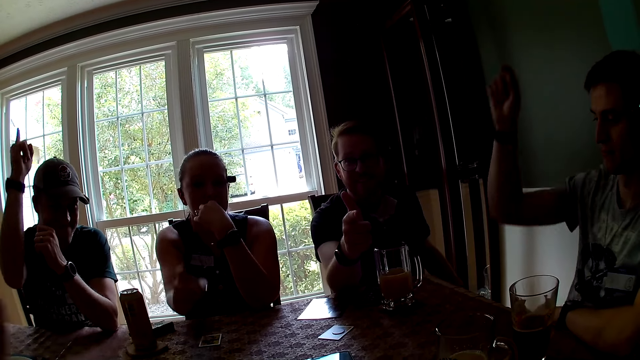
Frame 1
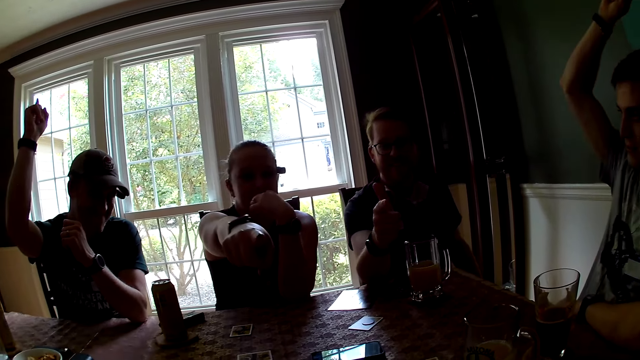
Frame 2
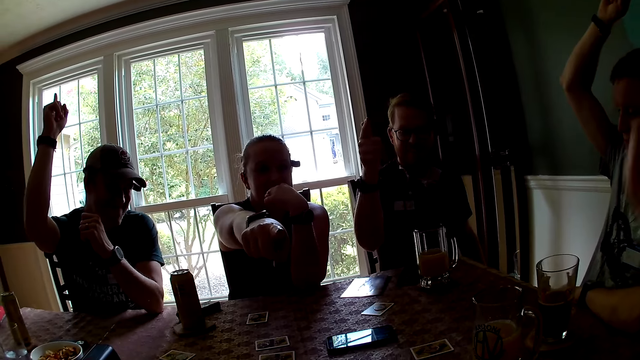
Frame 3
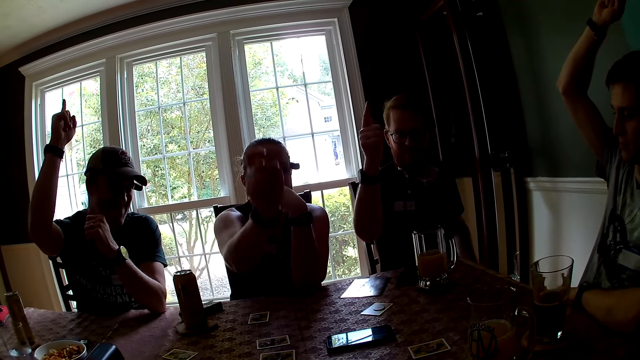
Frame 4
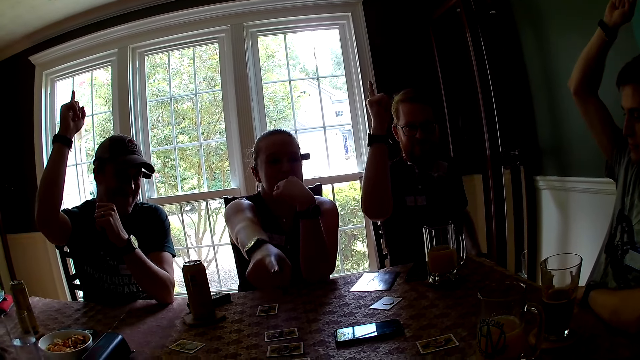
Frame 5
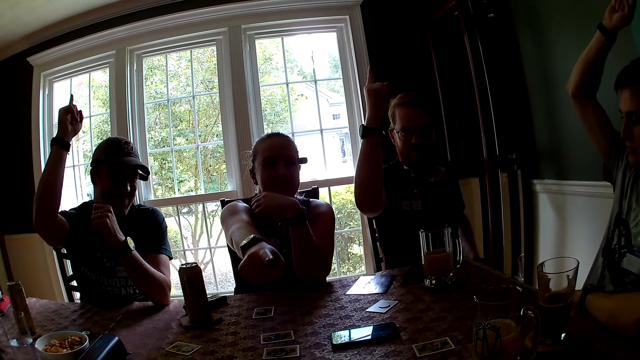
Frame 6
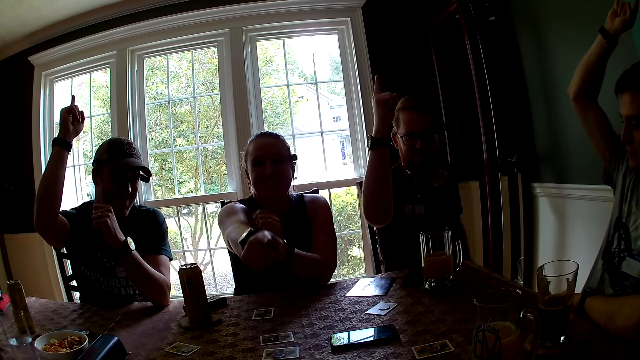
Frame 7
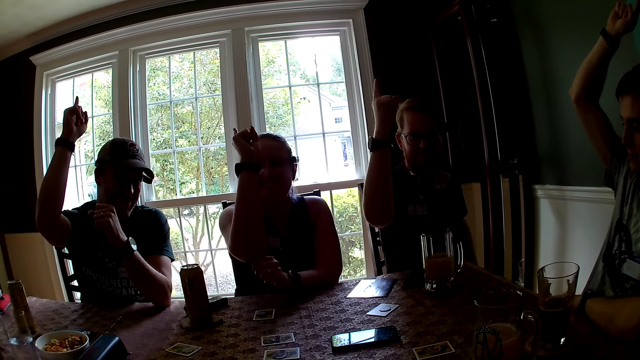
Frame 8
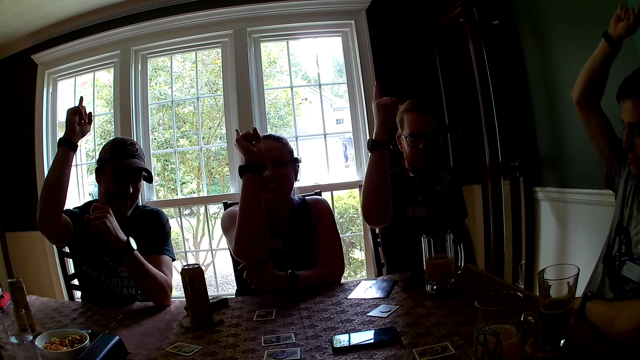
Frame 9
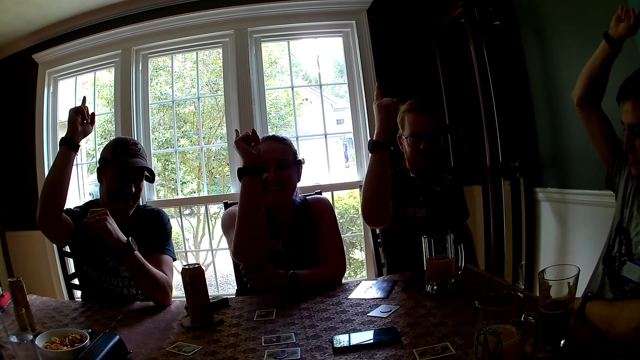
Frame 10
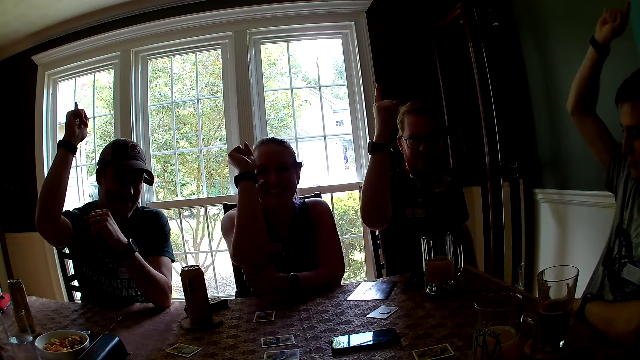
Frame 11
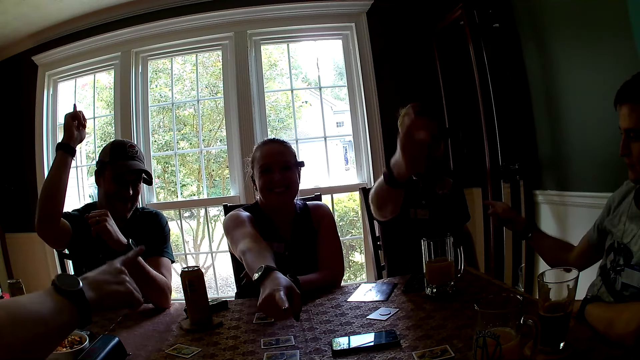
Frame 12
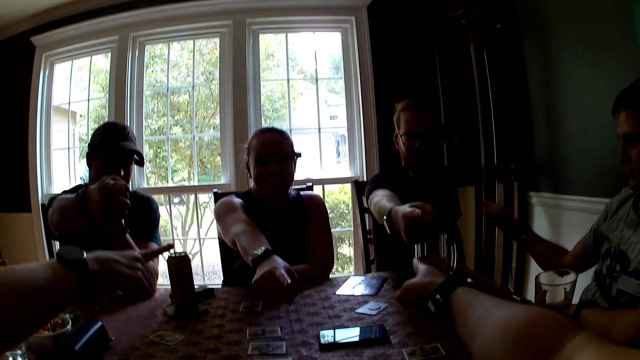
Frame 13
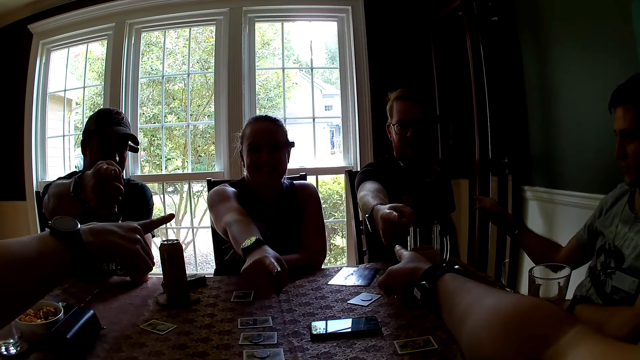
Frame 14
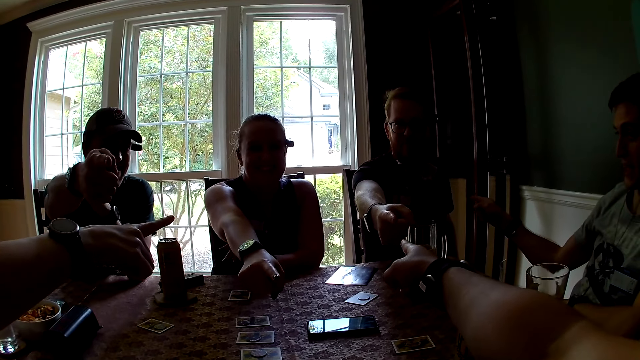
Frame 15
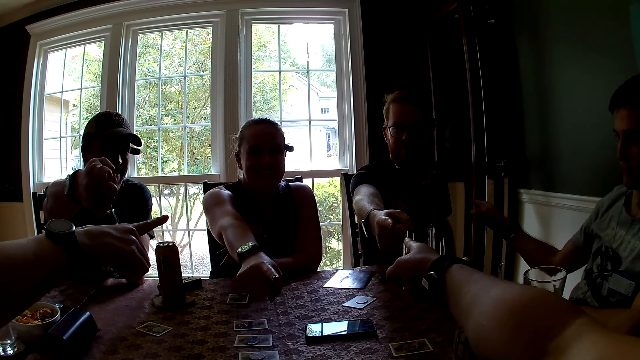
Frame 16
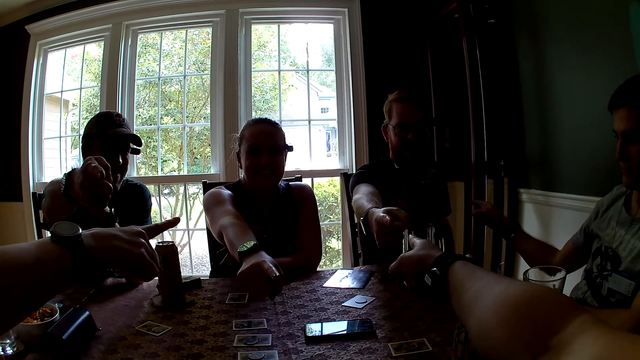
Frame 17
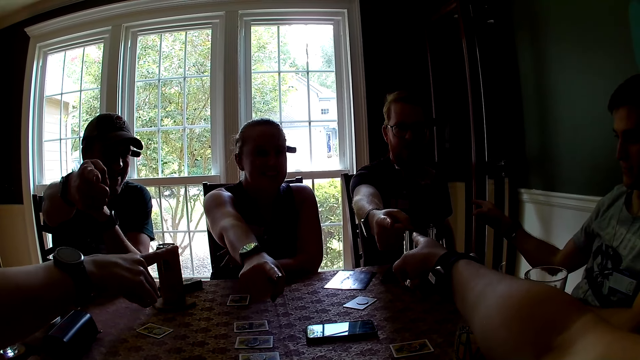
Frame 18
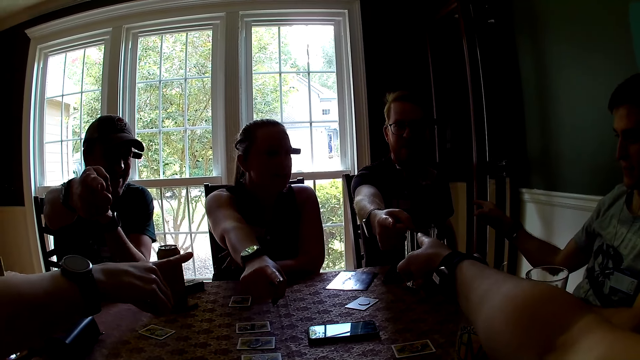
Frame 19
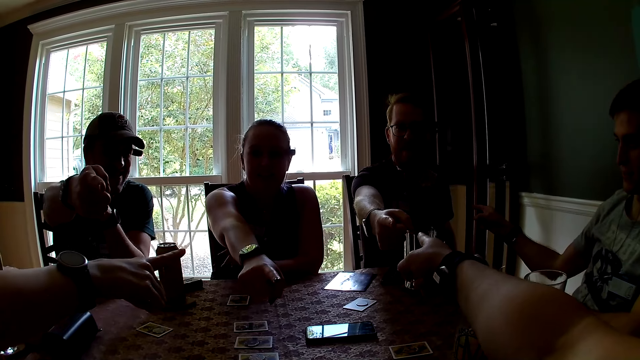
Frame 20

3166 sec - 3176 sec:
The man raises his right hand. Another man raises his right hand. The woman points at the camera wearer with her right hand. A third man raises his right hand. The woman raises her right hand. The woman points at the camera wearer with her right hand. The first man points at the third man with his right hand. The third man points at the camera wearer with his right hand. Another woman points at the third man with her right hand. The second man points at the camera wearer with his right hand. The camera wearer points at the third man with her right hand. The first man points at the camera wearer.

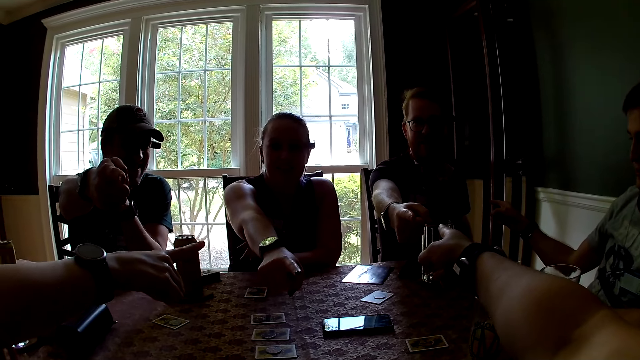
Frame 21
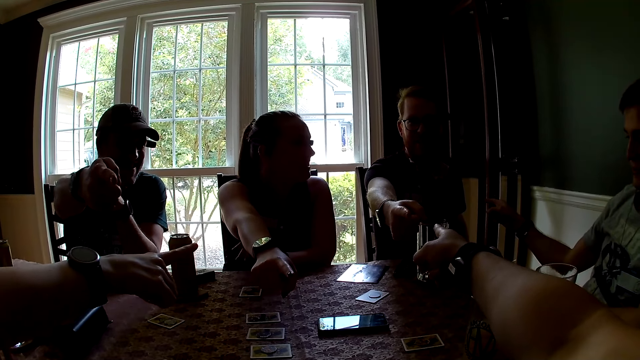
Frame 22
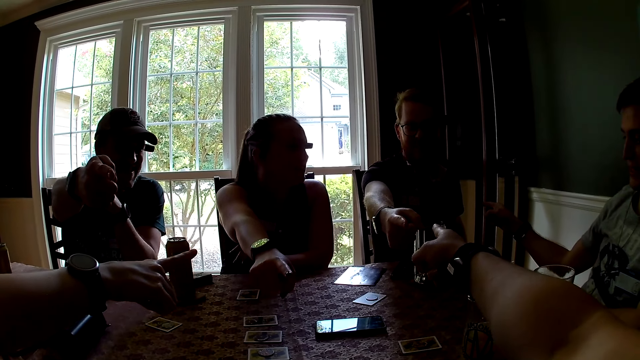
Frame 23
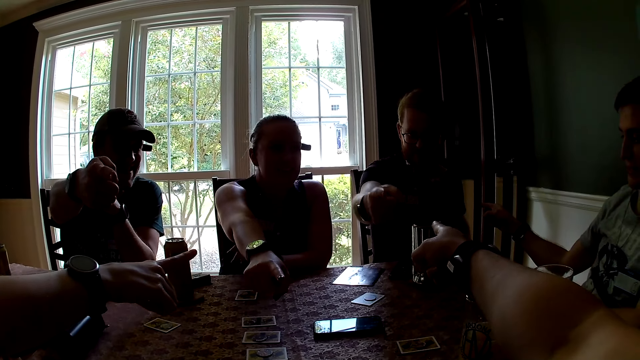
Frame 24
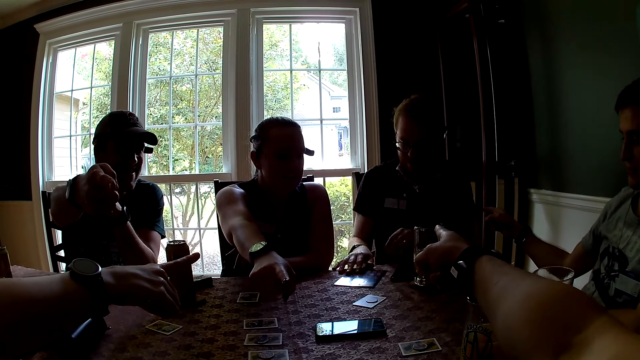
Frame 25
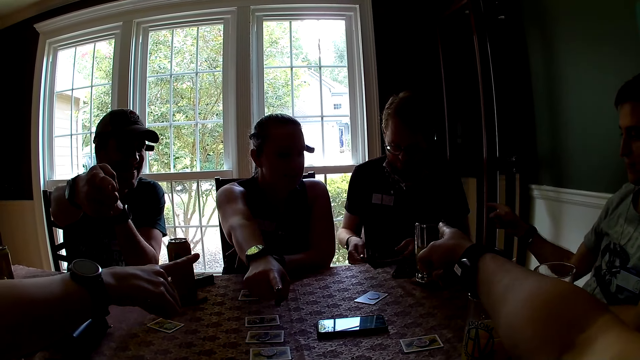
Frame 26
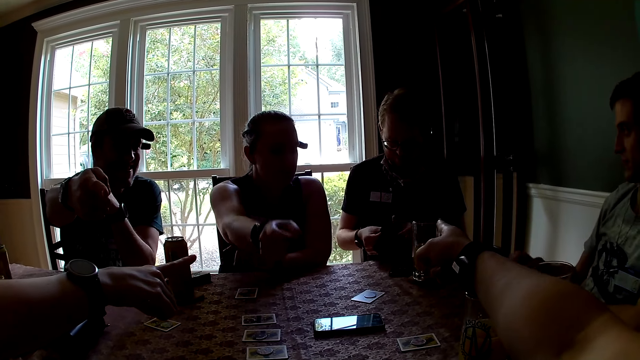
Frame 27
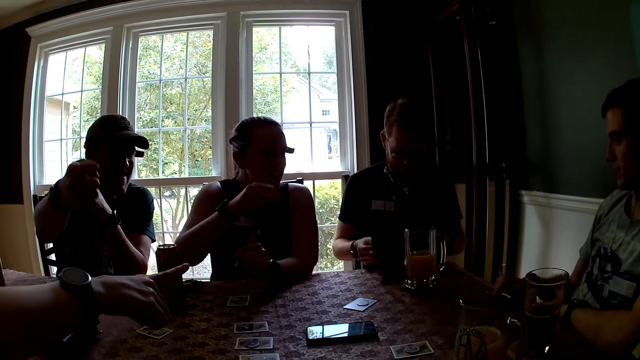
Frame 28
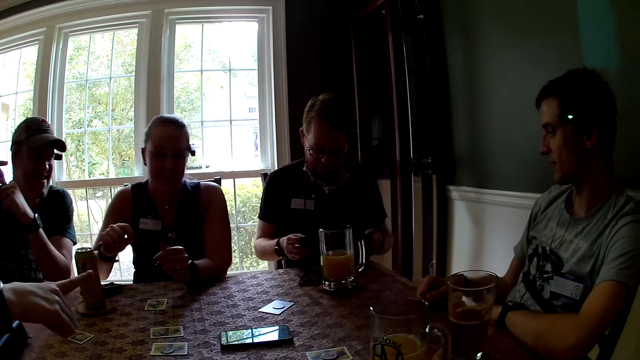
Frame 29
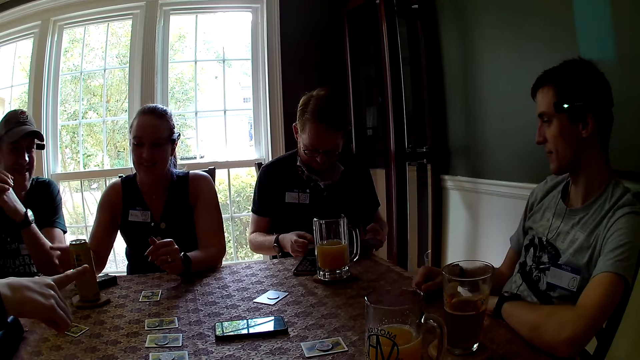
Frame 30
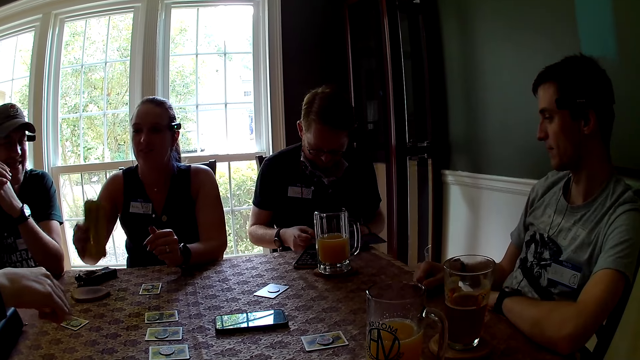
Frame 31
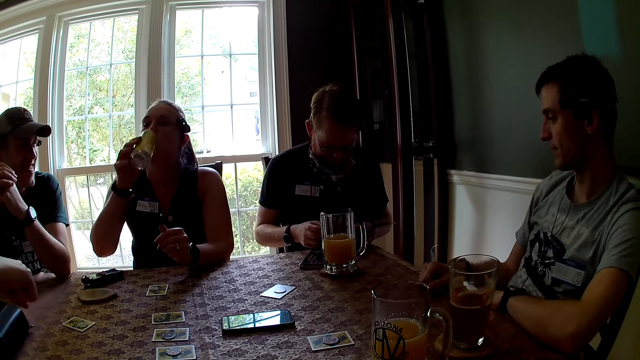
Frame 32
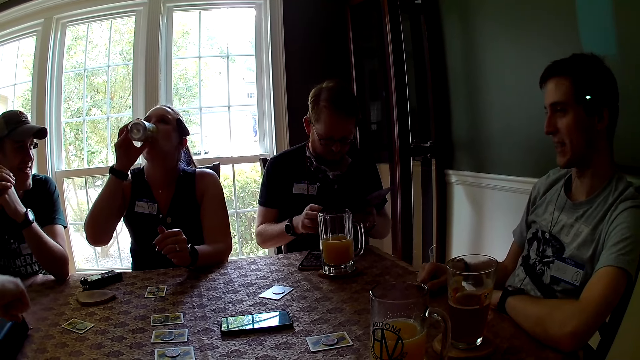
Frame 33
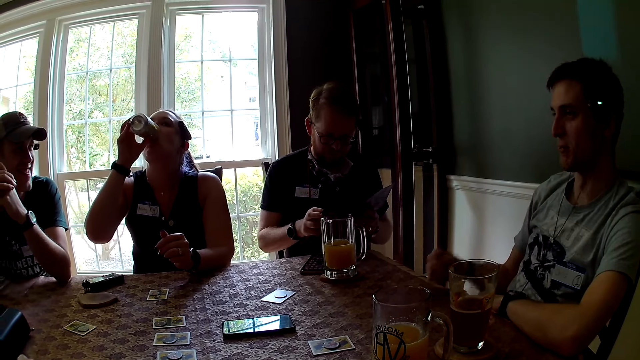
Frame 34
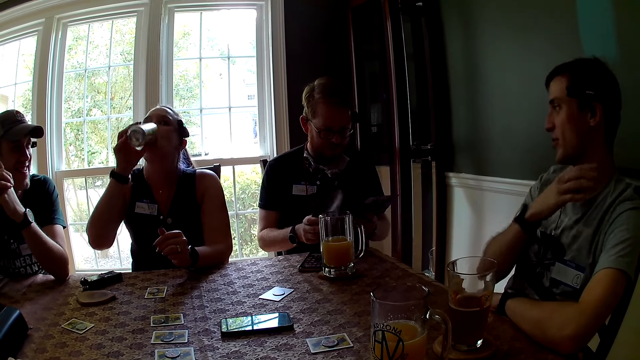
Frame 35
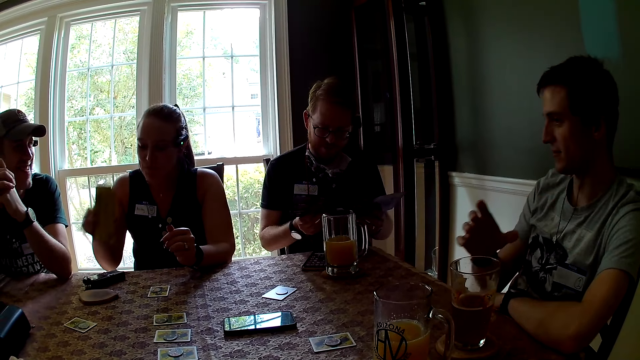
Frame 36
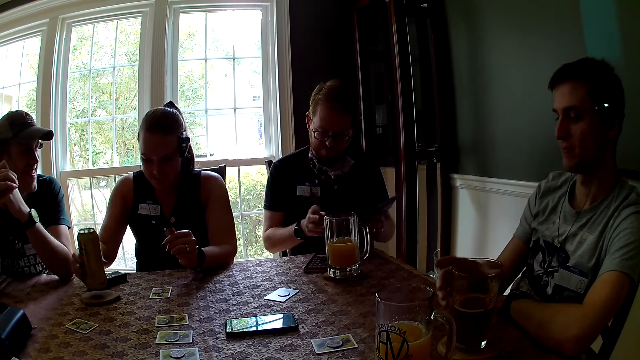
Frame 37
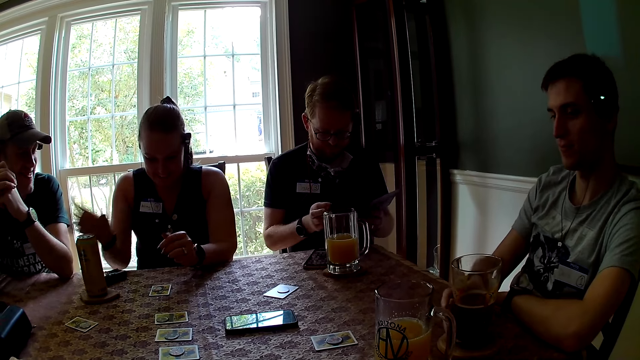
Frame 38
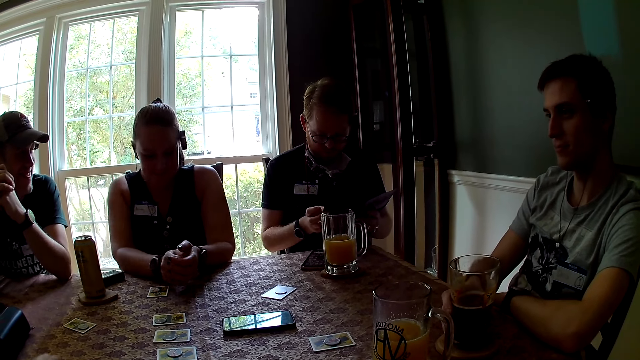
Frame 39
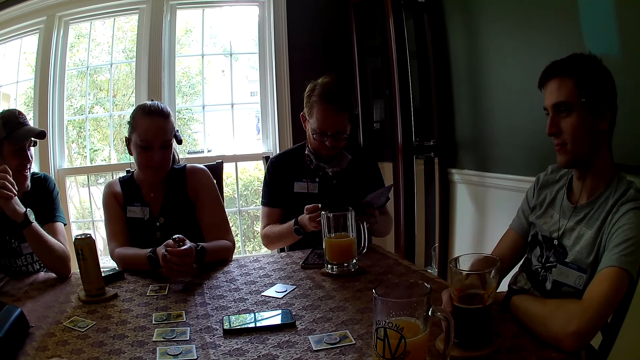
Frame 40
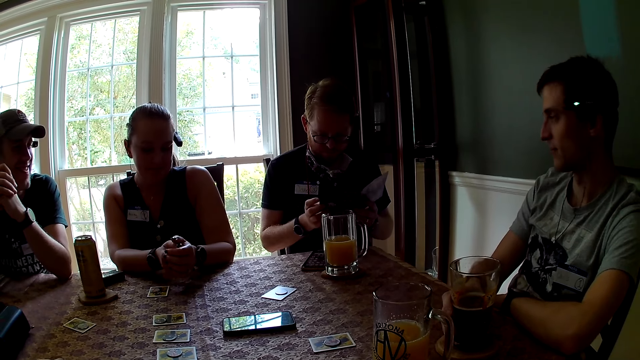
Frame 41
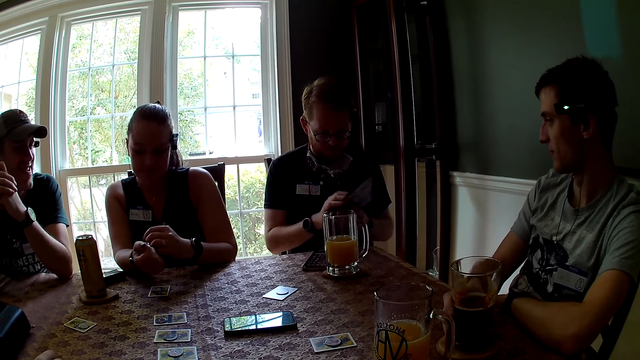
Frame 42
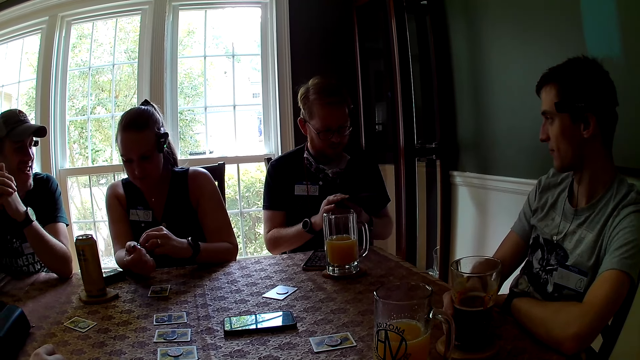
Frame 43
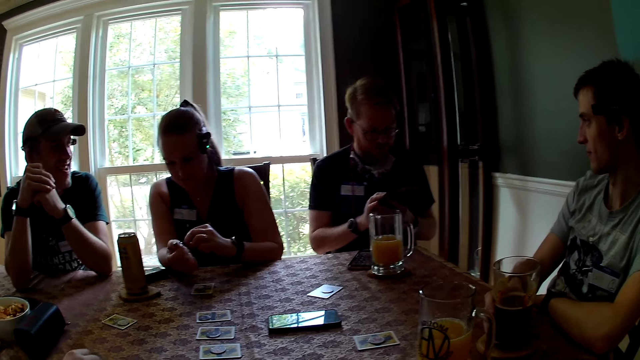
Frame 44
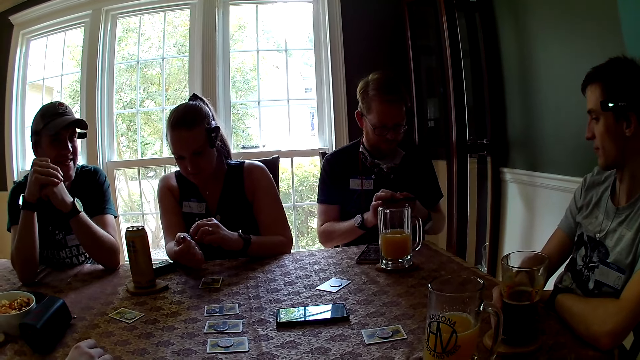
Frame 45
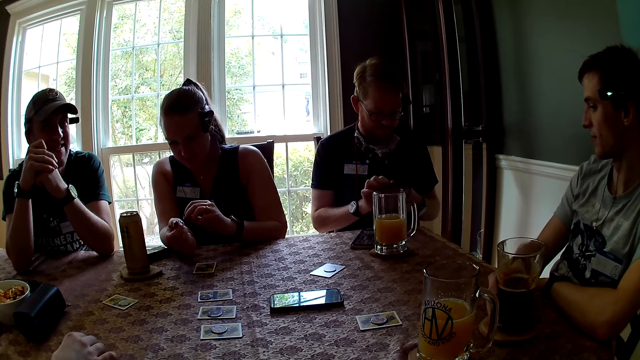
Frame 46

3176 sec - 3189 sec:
The man picks up the rulebook with his right hand. Another man drops his right hand on the table. The first man opens the rulebook with both hands. The camera wearer puts the hand down. The woman drinks from the soda can with her right hand. Another woman lowers her right hand. The other man gestures with his right hand. The first woman drops the soda can on her coaster with her right hand. The other man holds the glass of beer on his coaster with his right hand. The first woman drops her right hand on the table. The first woman adjusts the watch on her right arm with her left hand.
